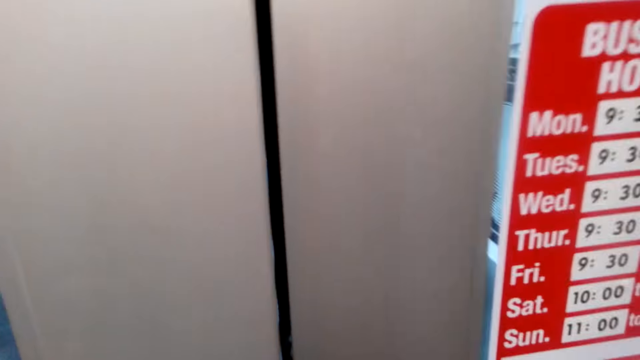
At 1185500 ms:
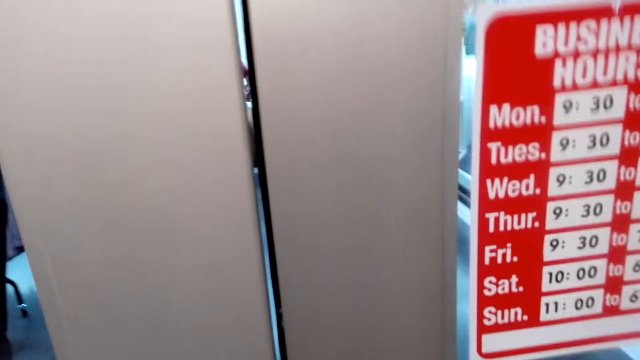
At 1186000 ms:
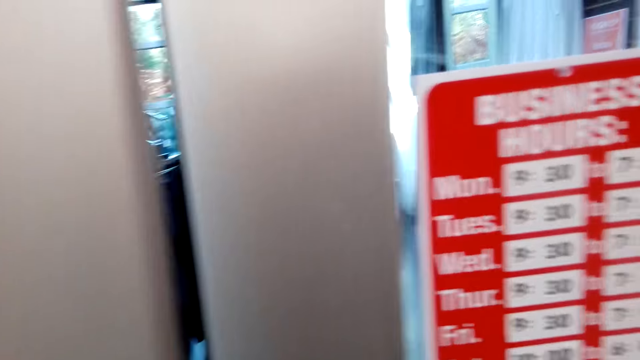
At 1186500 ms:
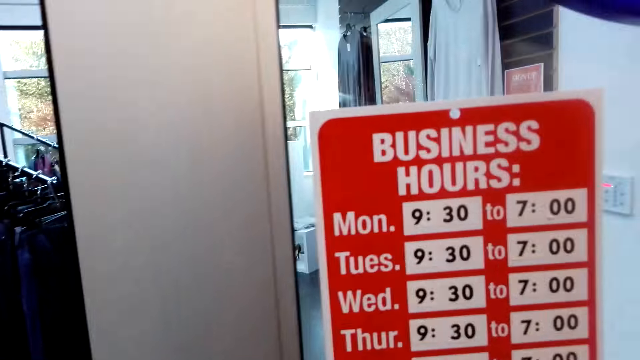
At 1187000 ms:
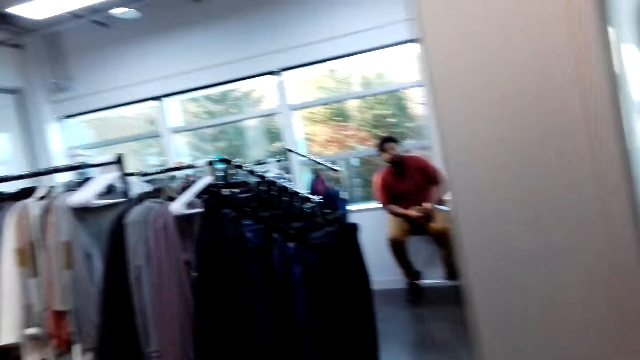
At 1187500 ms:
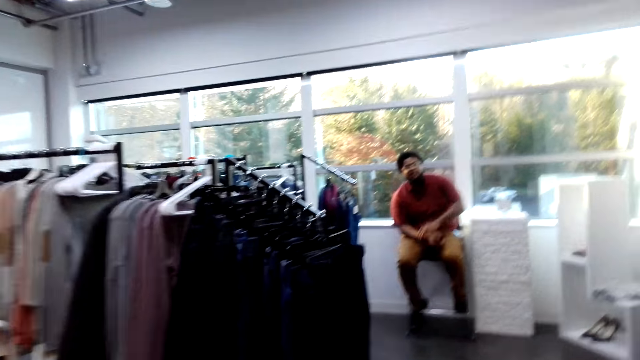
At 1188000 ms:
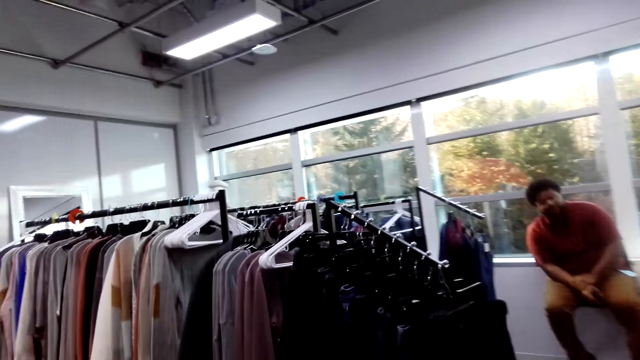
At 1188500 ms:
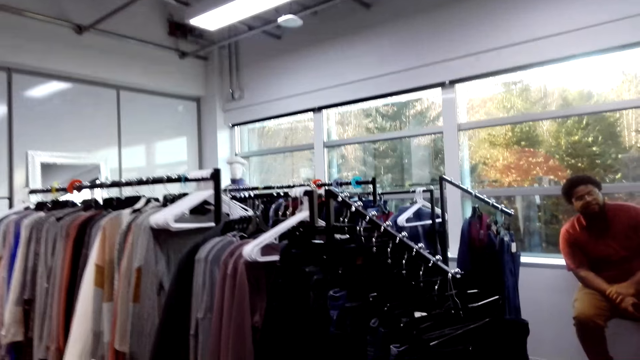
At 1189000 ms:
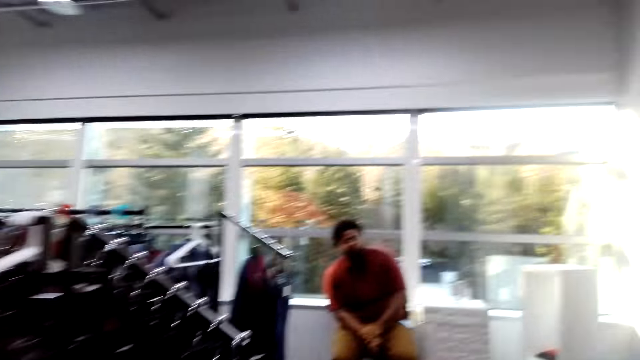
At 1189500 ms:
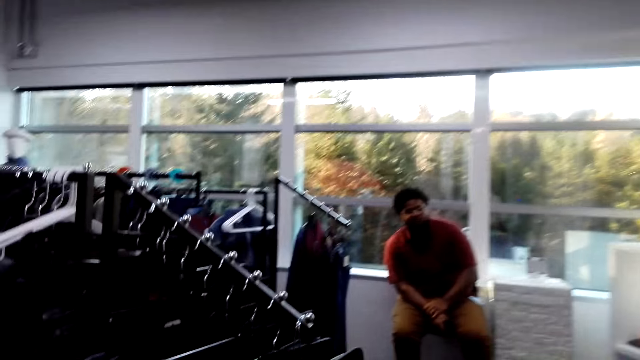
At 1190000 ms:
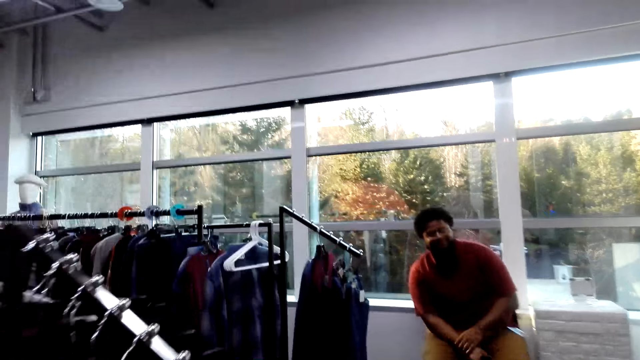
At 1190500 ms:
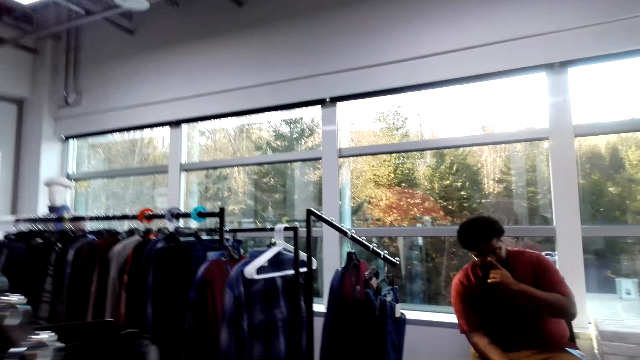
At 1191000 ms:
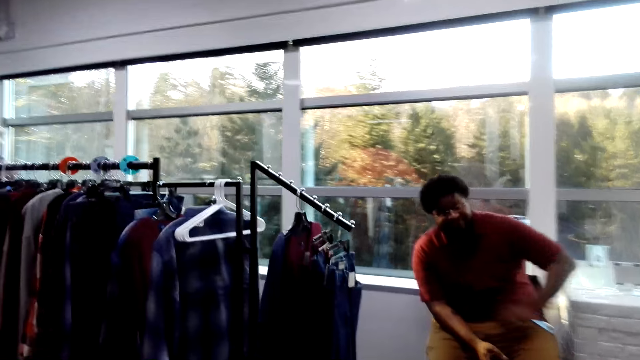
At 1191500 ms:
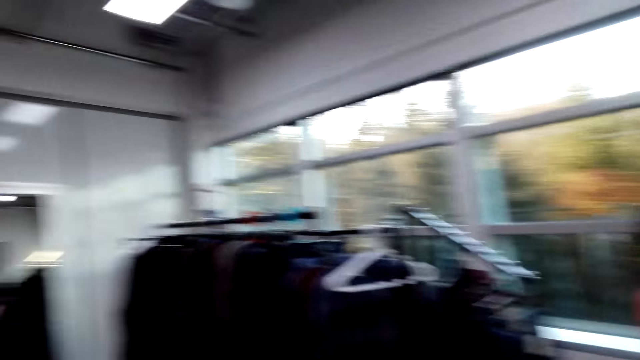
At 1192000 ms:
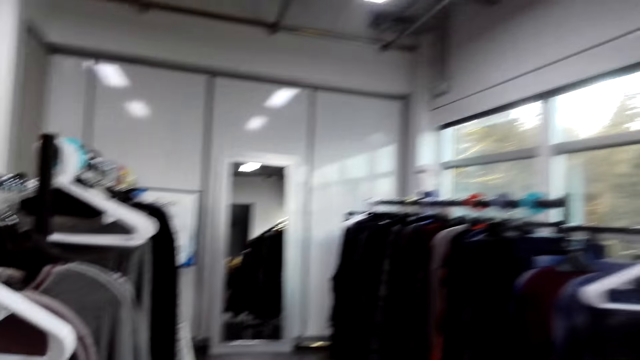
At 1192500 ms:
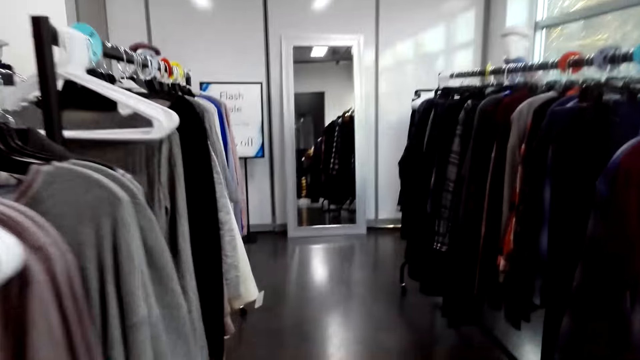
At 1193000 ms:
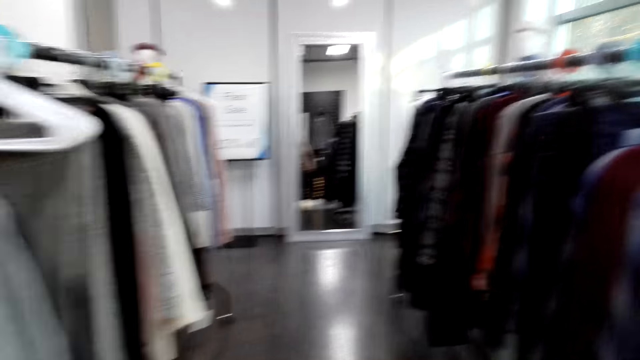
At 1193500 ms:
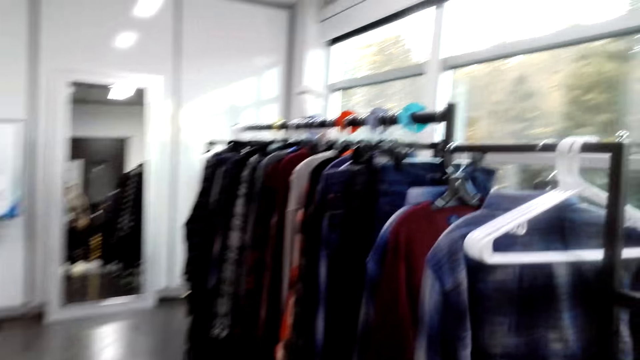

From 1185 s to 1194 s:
The camera wearer opens the door.

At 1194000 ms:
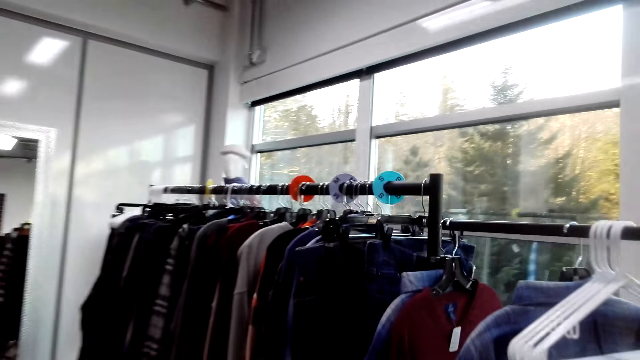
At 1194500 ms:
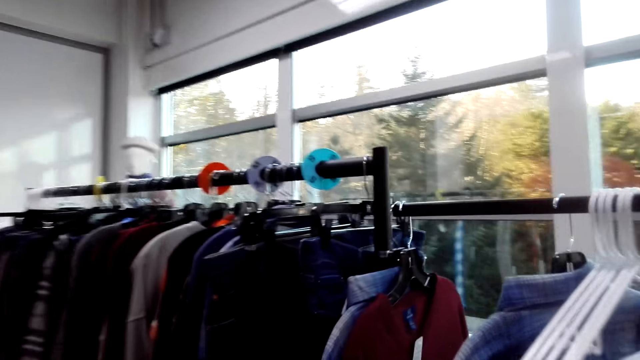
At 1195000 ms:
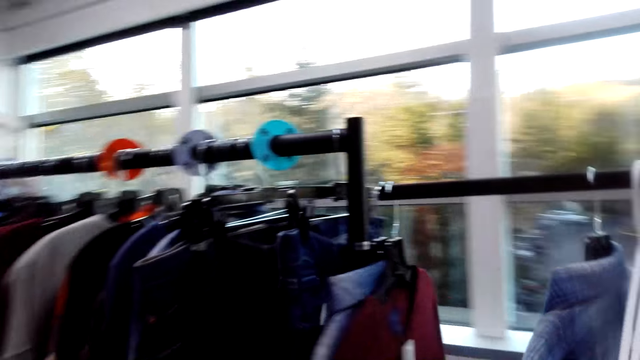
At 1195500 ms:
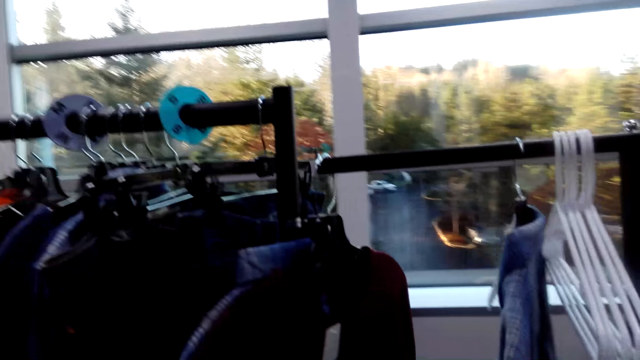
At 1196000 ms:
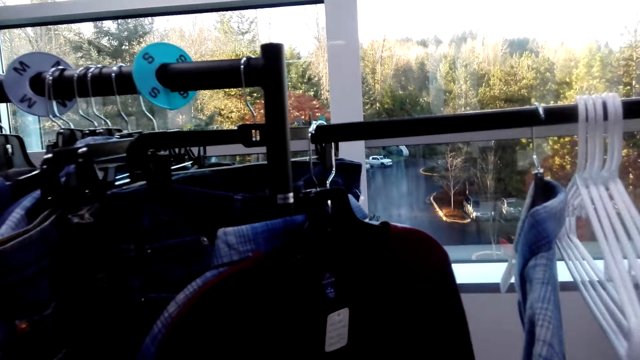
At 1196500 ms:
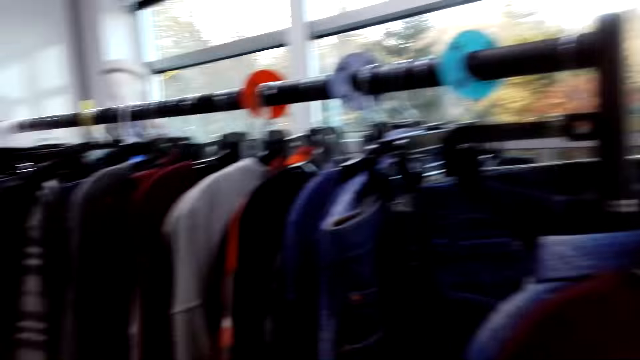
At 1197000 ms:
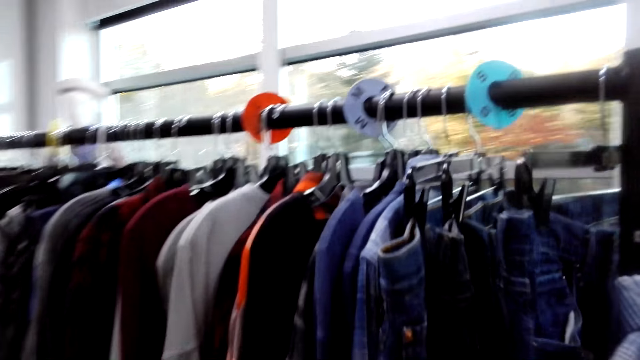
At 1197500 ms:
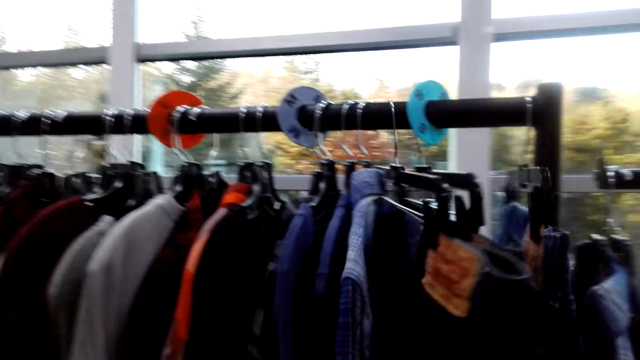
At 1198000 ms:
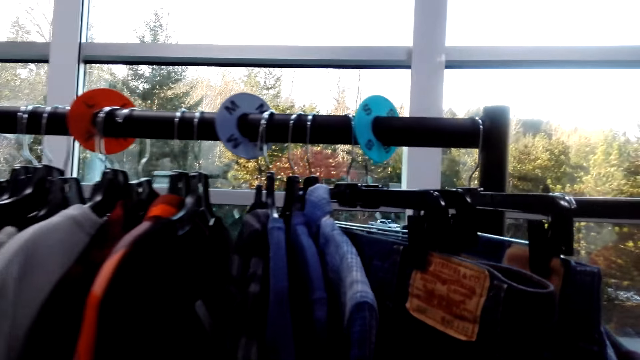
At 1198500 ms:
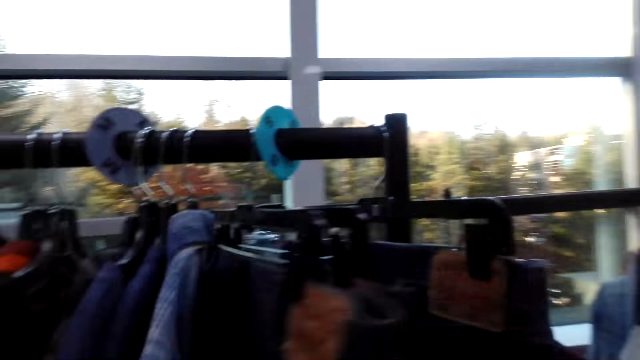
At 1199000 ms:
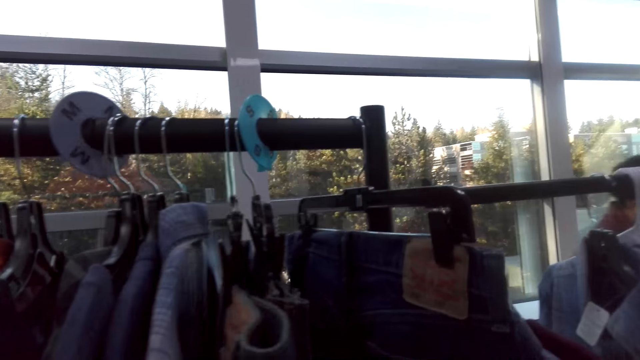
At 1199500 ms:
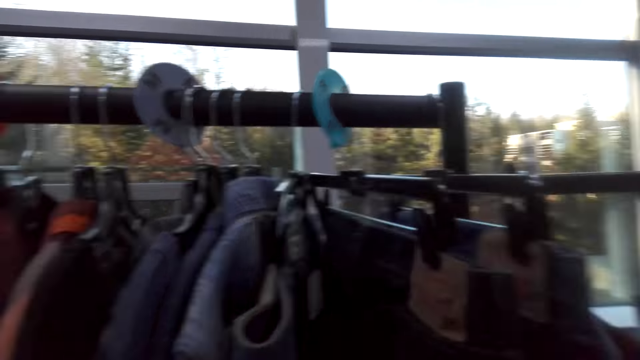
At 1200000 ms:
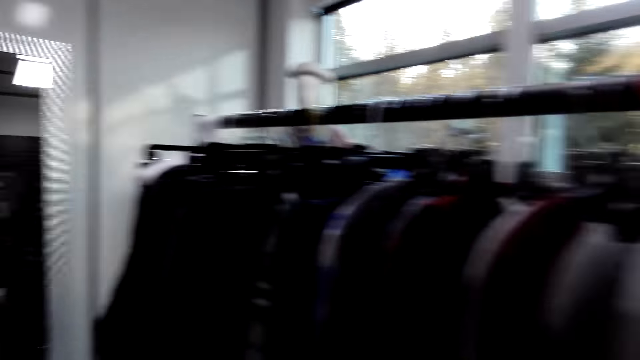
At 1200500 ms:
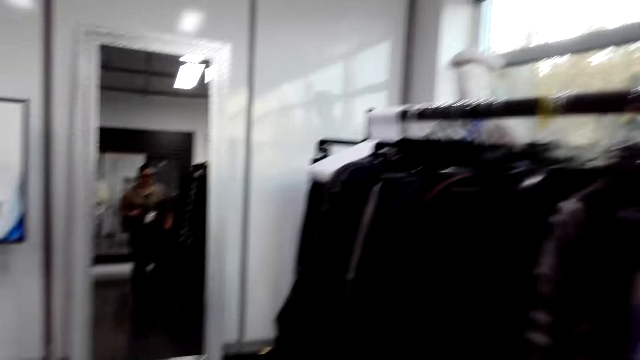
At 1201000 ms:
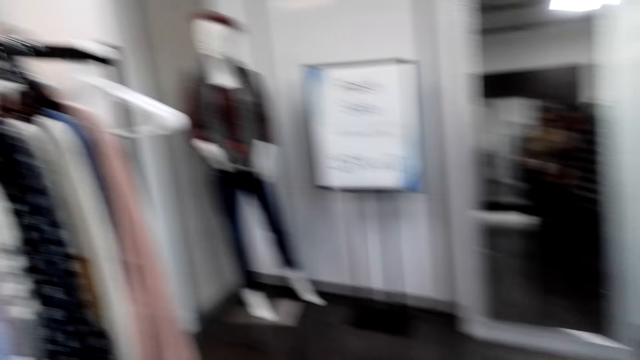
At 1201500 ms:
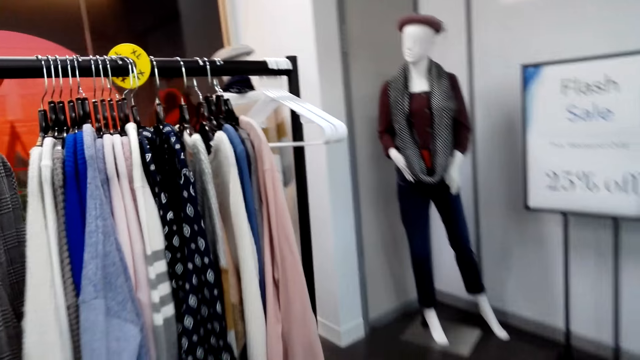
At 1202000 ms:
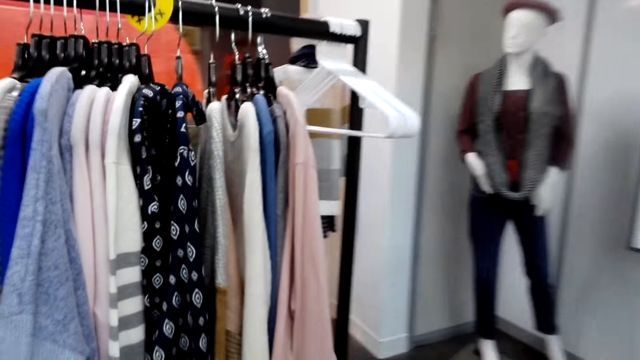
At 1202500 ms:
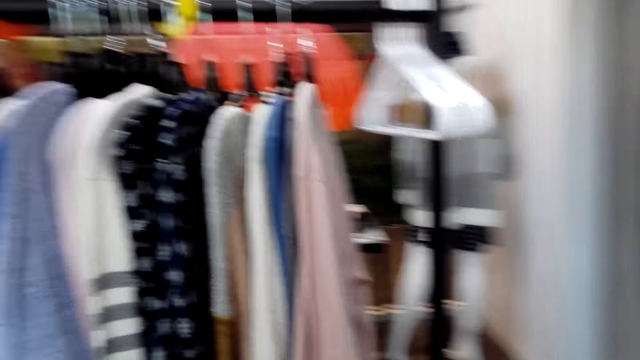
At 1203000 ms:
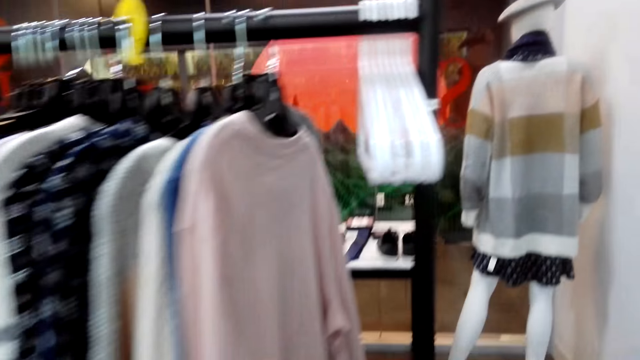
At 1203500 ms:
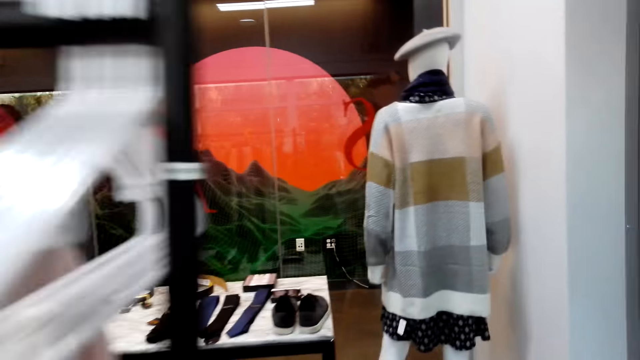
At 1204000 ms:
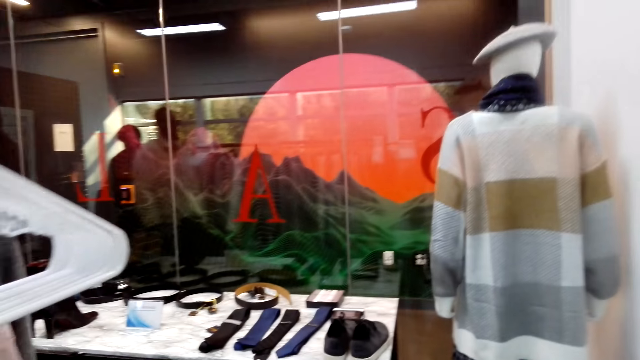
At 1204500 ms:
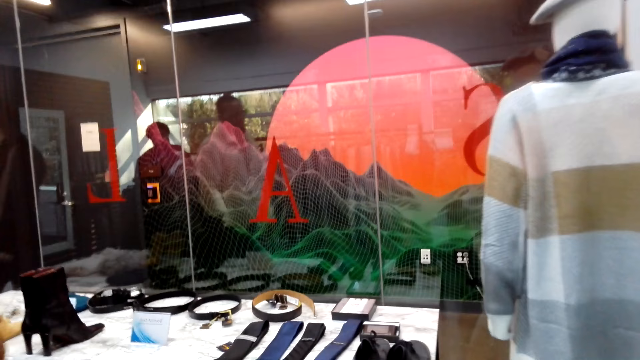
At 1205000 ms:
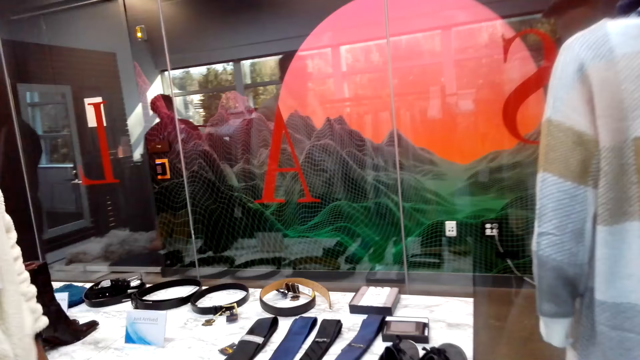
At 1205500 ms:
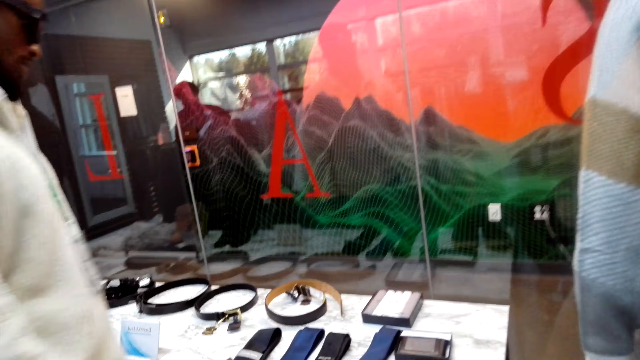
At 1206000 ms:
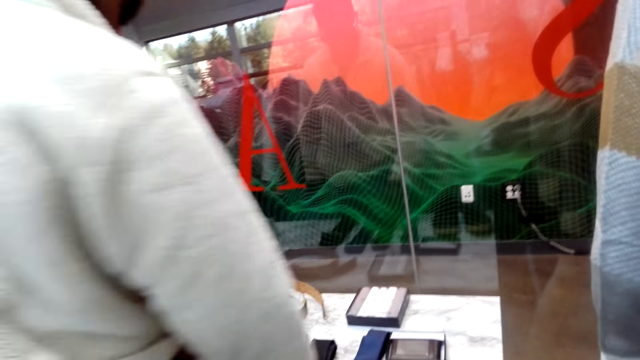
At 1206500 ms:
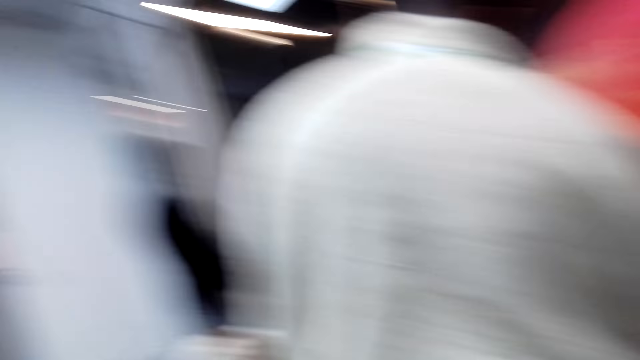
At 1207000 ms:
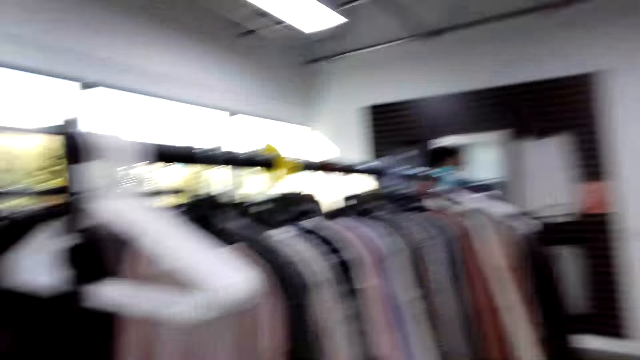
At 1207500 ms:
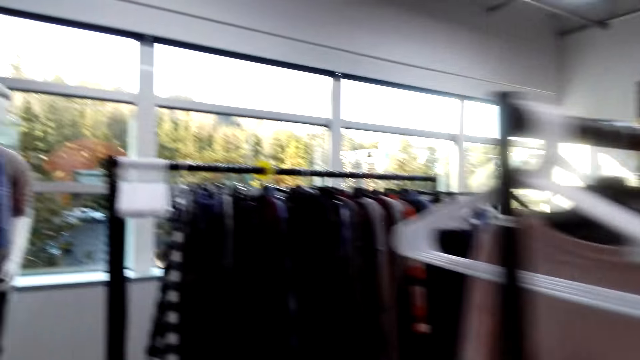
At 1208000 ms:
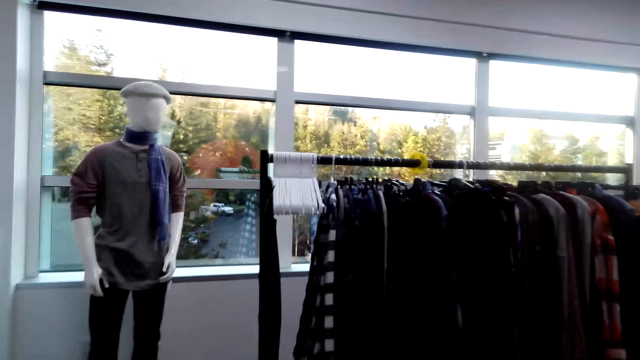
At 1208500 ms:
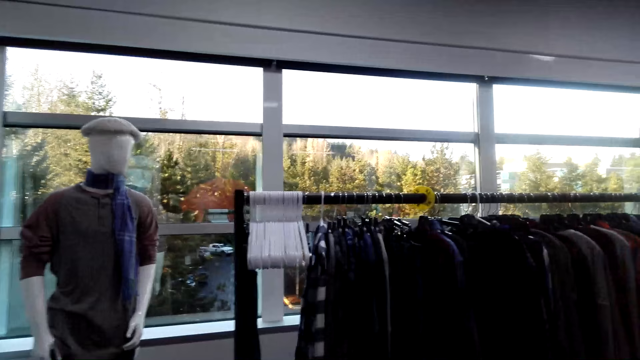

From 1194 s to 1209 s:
The camera wearer looks through clothes. They walk.
